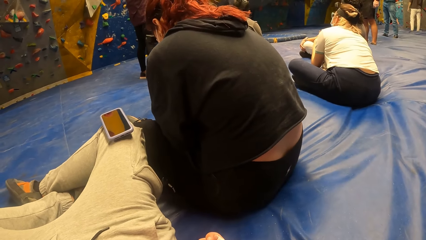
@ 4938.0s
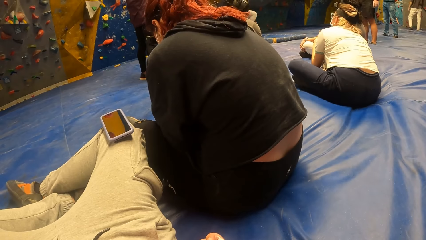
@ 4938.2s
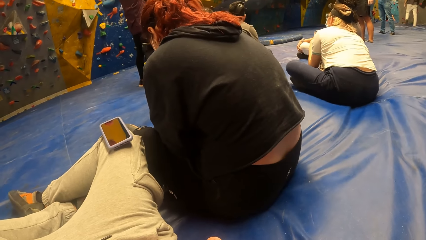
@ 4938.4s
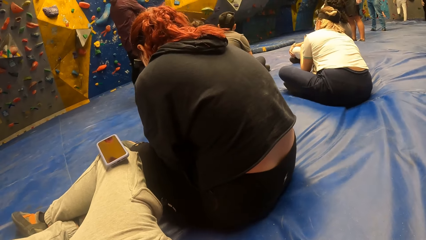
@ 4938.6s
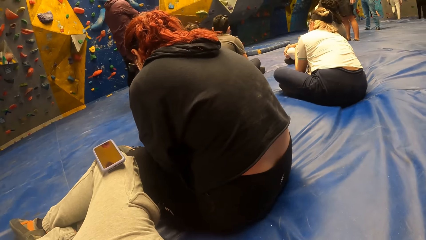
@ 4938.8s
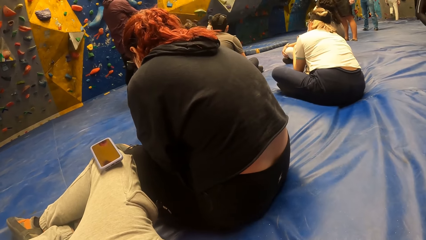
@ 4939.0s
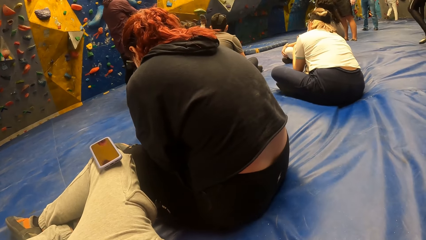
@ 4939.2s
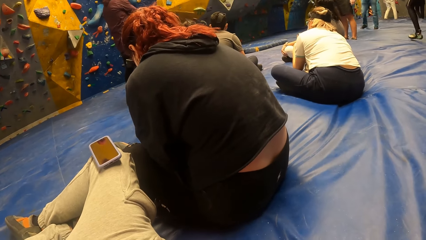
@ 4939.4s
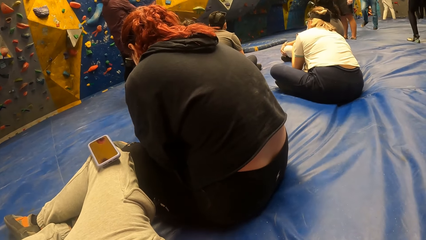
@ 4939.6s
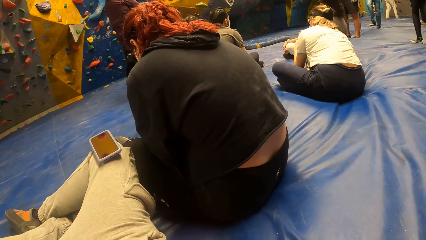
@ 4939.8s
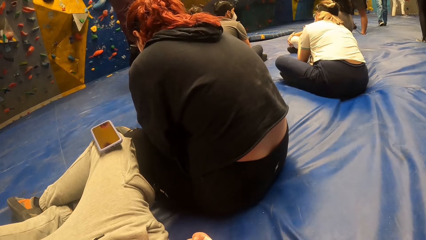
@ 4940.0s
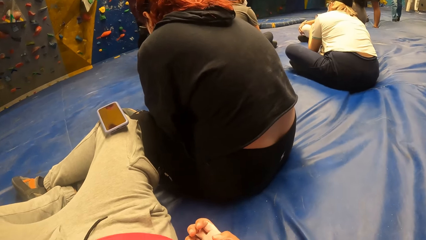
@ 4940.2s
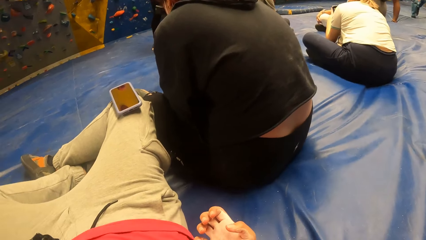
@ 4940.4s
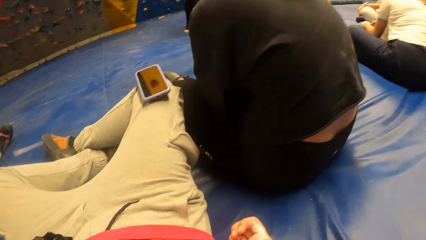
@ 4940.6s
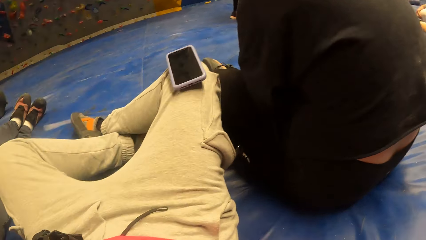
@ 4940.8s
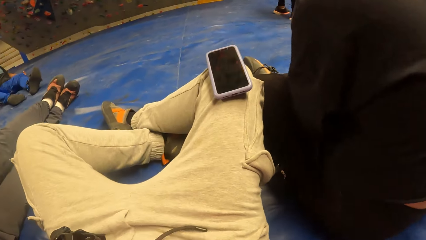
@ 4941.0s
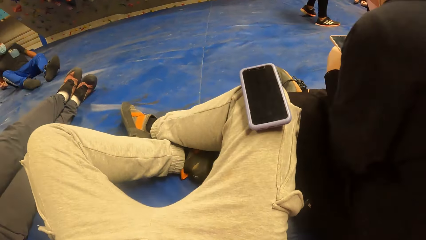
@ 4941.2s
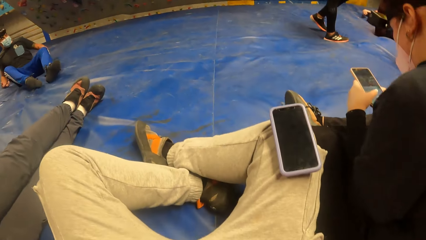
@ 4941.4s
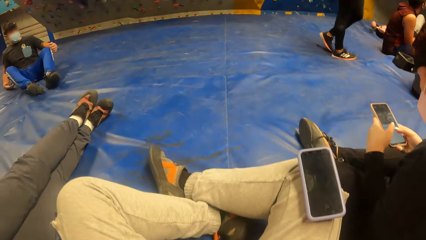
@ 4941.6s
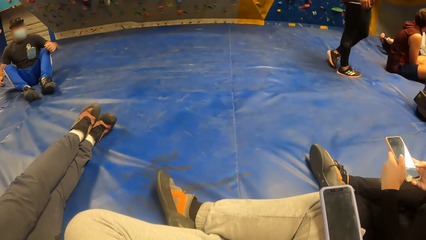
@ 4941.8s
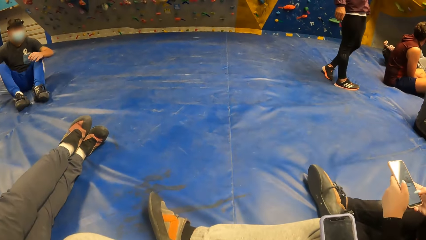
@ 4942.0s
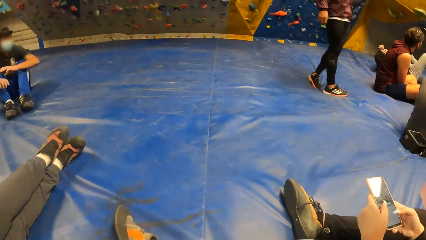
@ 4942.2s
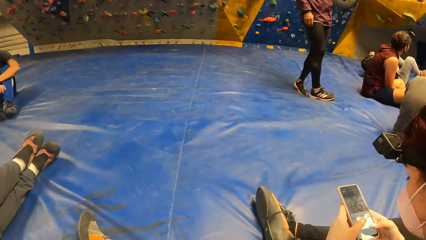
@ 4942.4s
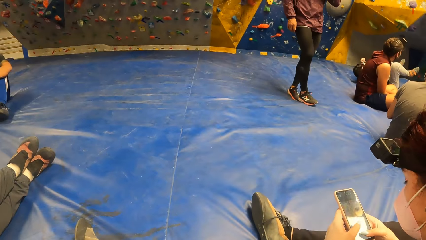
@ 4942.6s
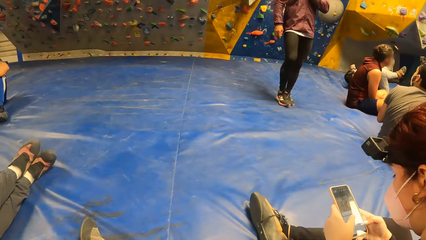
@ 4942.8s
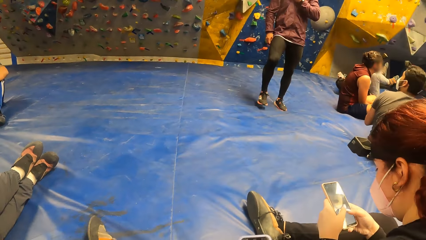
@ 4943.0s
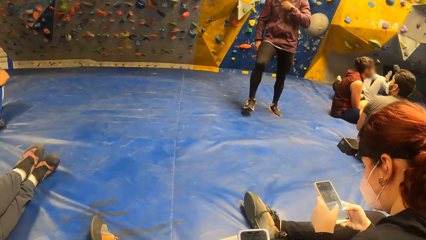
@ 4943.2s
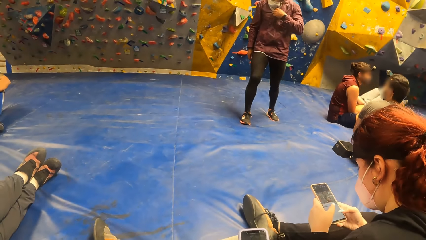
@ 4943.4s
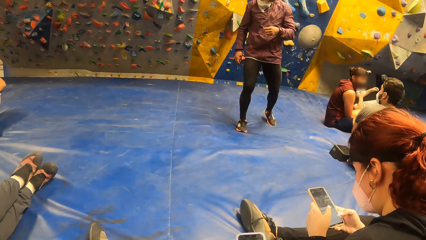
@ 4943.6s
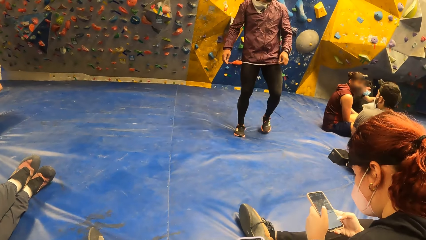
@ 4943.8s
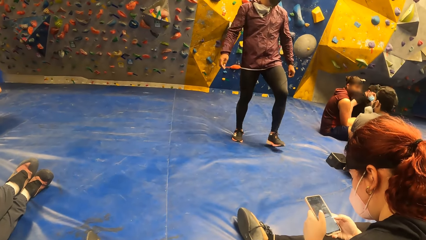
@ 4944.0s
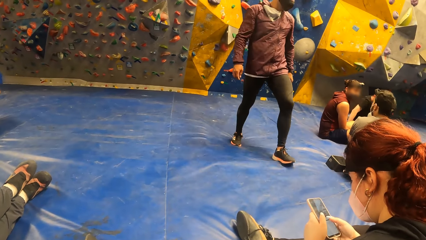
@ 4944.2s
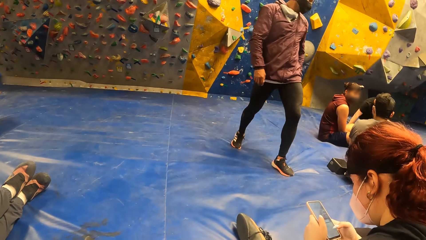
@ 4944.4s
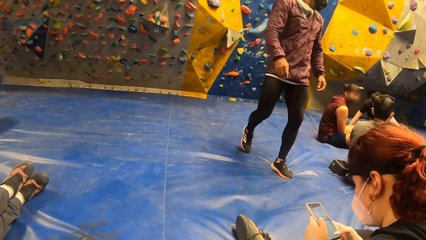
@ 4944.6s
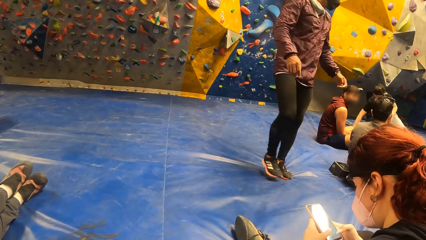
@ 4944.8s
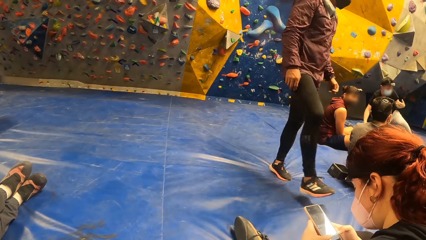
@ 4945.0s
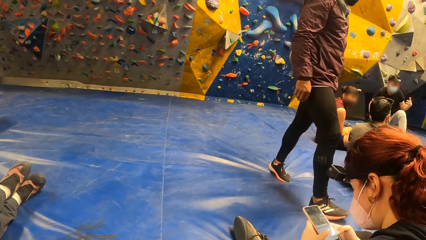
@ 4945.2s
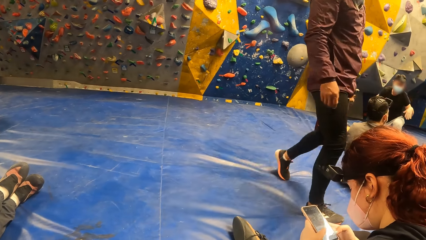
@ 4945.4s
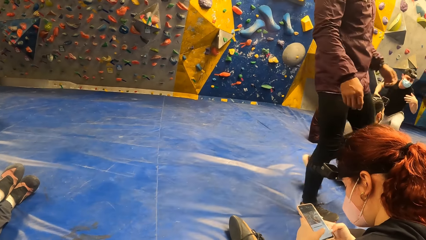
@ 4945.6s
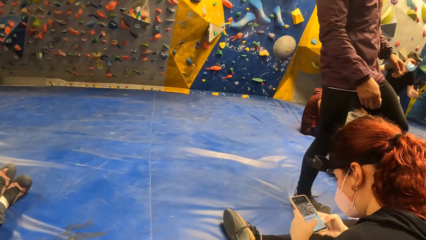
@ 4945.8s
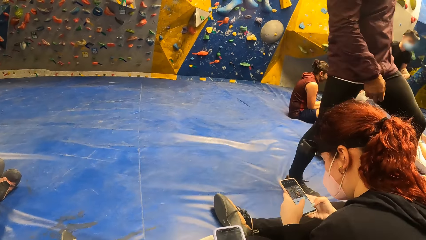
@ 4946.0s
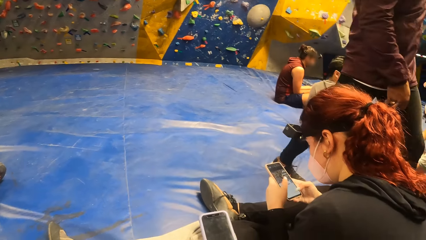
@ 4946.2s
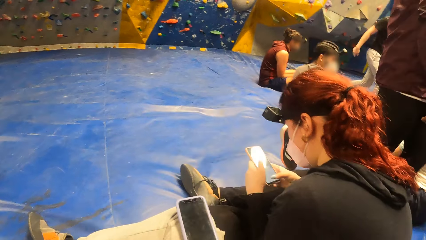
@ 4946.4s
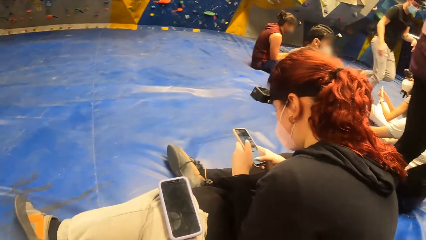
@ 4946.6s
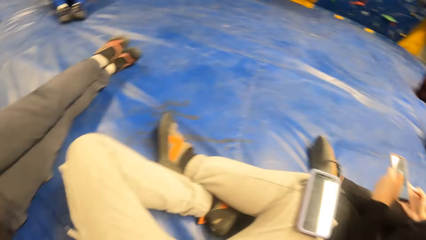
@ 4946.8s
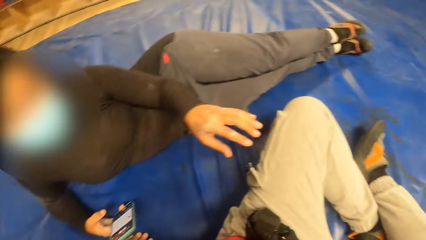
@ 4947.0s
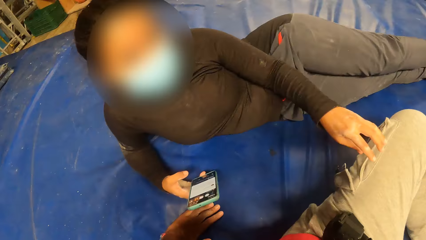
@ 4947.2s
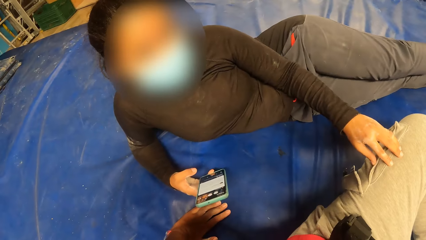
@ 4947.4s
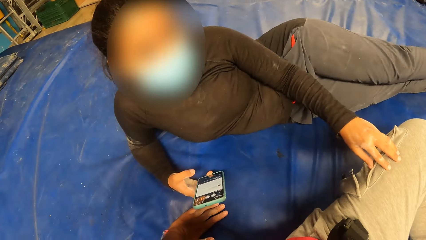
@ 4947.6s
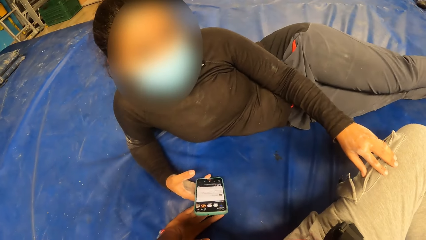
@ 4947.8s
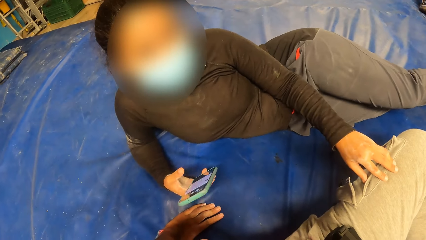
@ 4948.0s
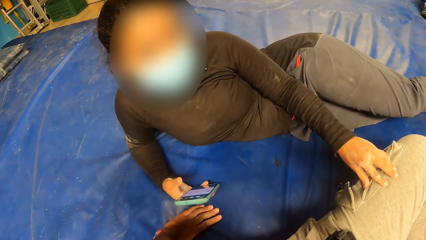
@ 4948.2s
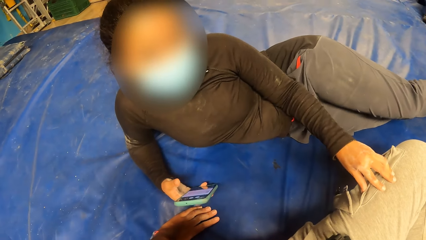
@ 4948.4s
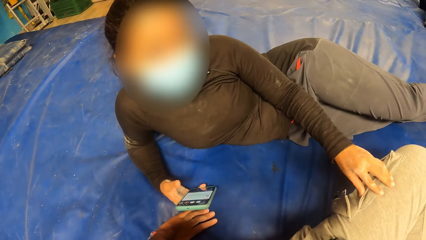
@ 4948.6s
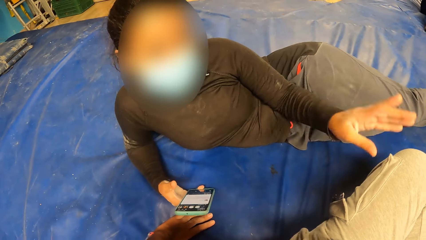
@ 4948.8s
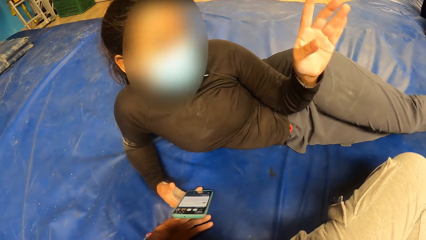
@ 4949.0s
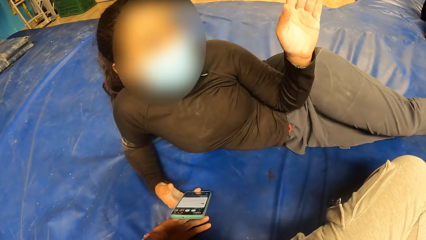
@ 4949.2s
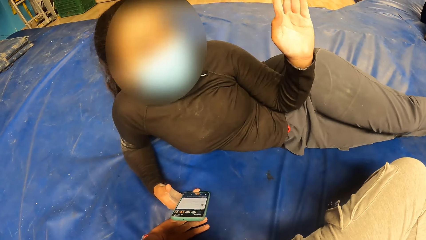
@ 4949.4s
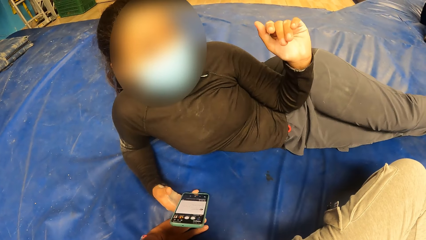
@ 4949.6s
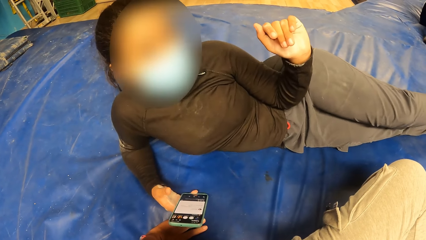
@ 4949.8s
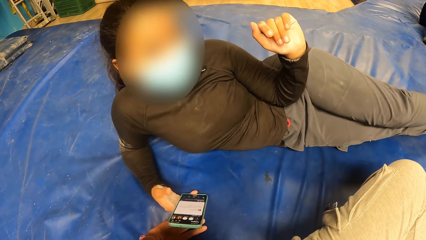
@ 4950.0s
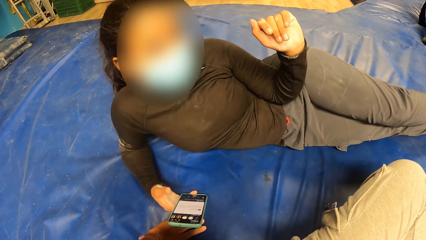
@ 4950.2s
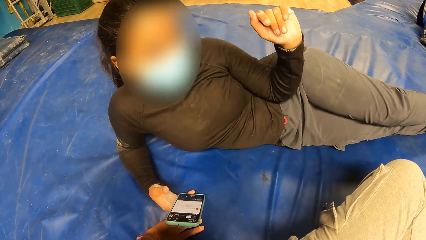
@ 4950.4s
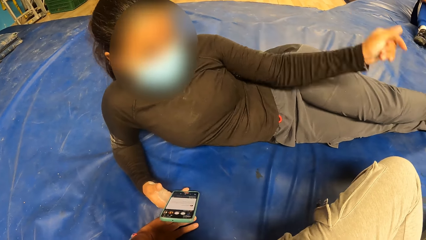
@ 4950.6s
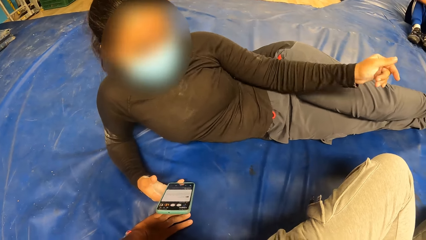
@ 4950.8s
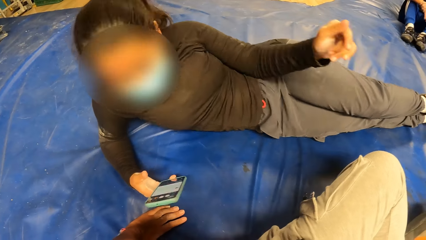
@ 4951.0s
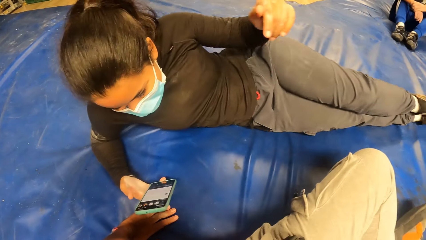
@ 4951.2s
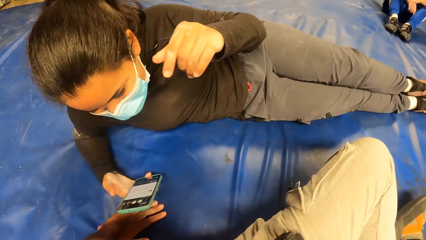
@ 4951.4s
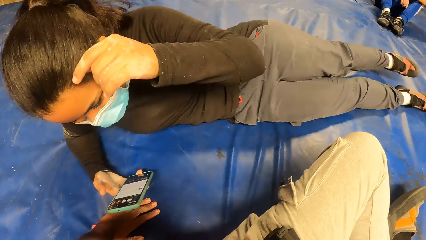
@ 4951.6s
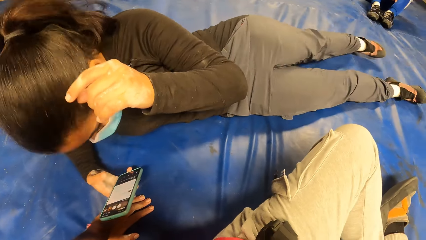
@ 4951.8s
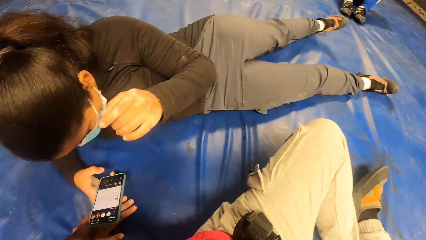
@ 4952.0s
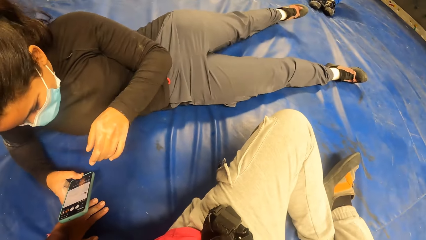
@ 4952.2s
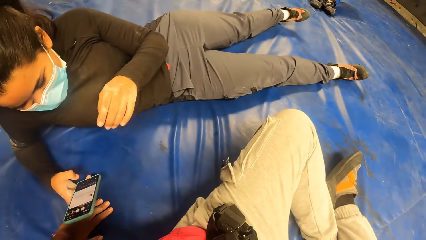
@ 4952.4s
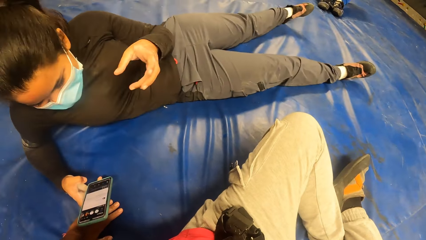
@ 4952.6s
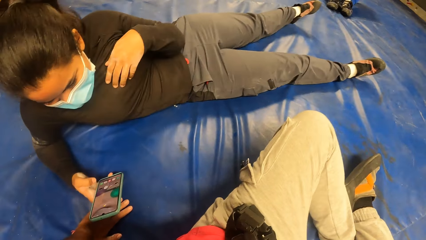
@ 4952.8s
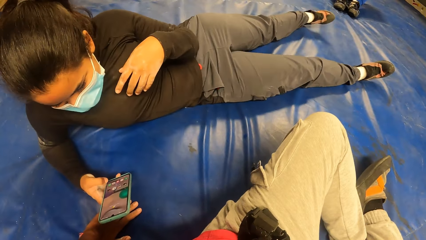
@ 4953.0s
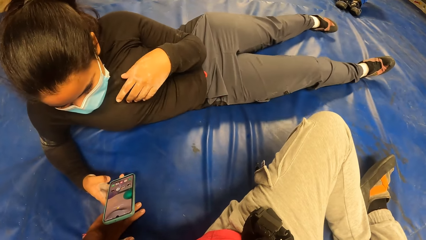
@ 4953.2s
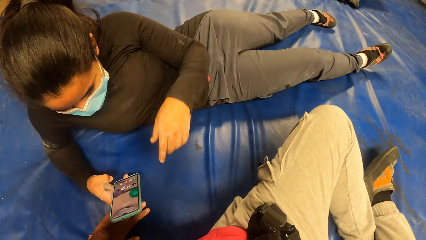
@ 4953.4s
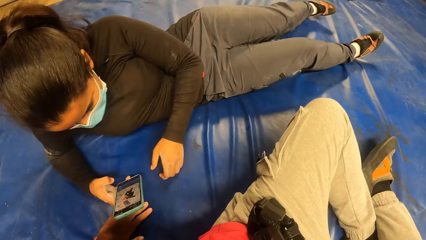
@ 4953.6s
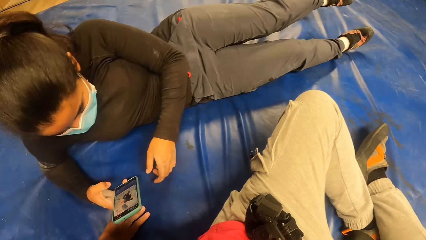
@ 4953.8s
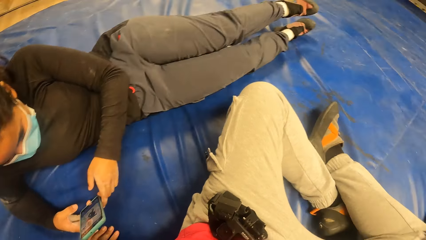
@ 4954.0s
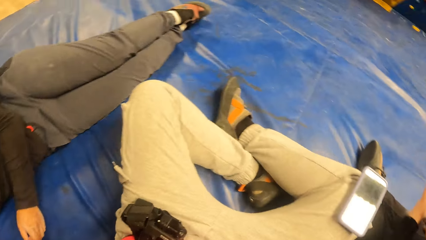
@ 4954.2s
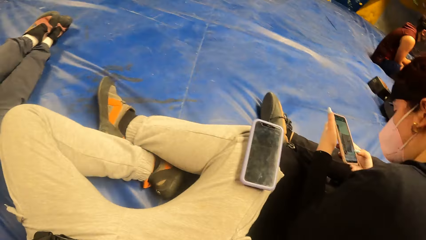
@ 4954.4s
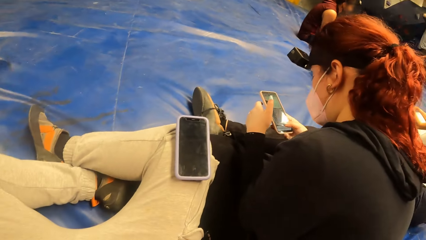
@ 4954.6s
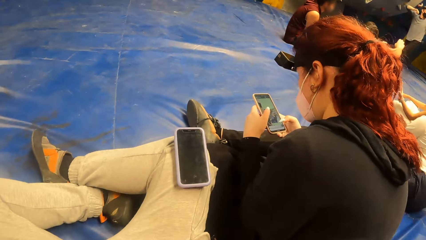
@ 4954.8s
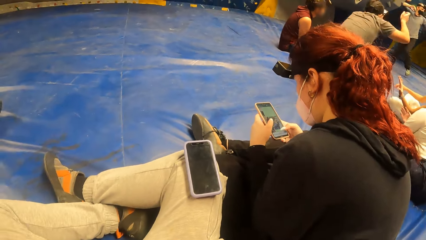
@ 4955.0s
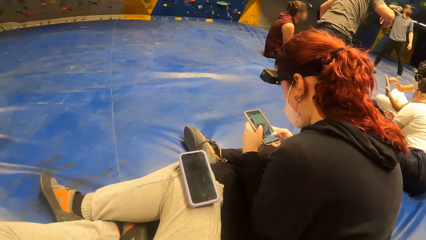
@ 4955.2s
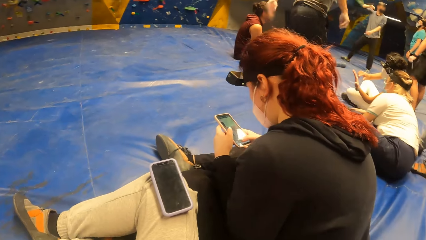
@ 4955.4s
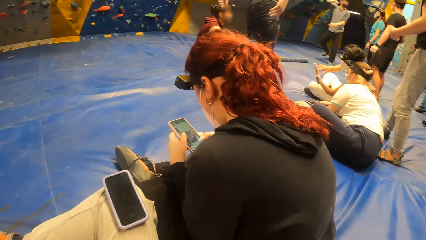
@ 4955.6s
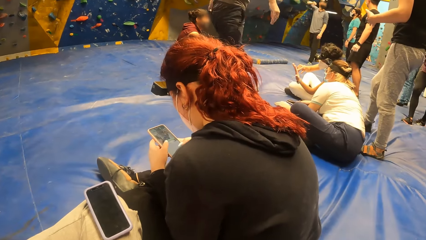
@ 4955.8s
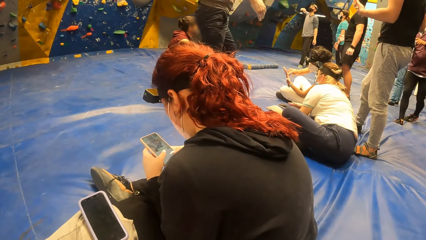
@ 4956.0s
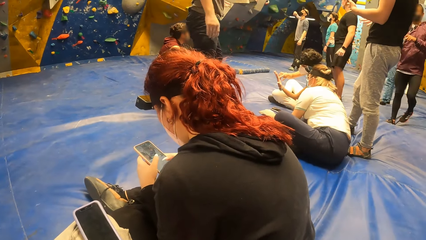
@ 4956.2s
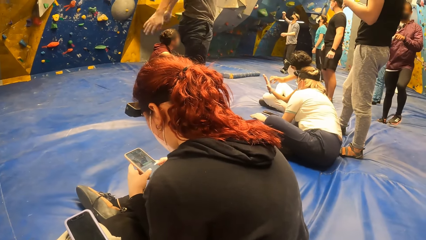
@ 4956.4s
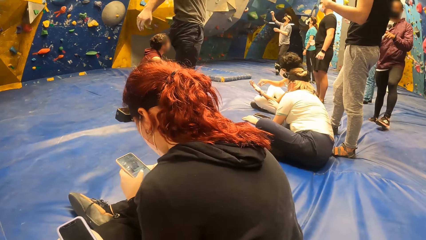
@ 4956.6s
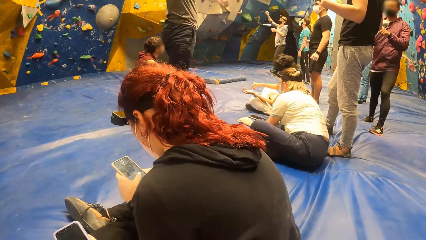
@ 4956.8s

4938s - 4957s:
The woman operates the phone with both hands. Another woman holds the phone in her right hand. A female touches the camera wearer. The female raises her left hand. The female looks at the phone. The camera wearer looks around. The other woman operates the phone with her right hand. The camera wearer looks around.
